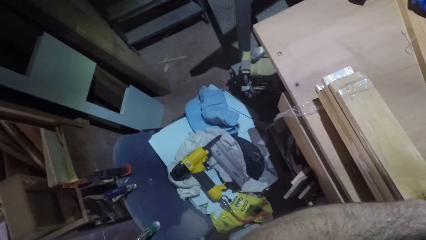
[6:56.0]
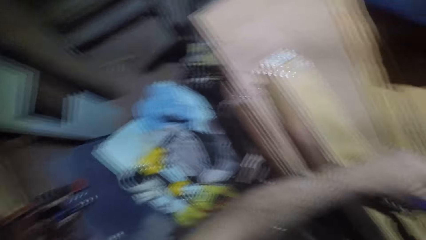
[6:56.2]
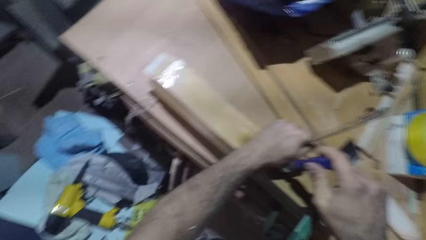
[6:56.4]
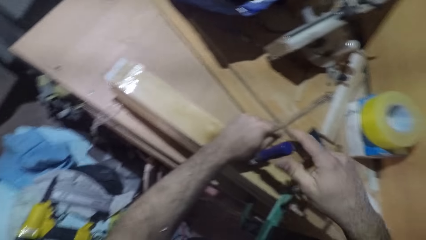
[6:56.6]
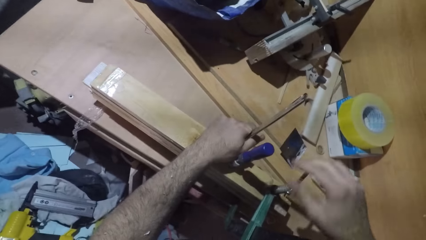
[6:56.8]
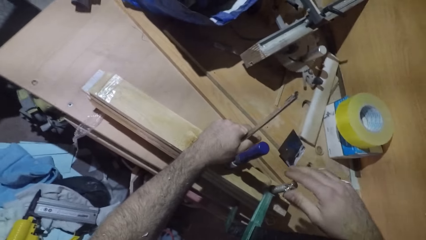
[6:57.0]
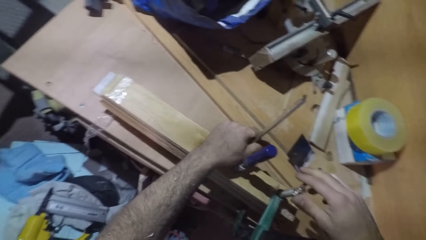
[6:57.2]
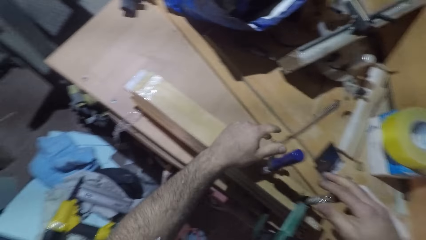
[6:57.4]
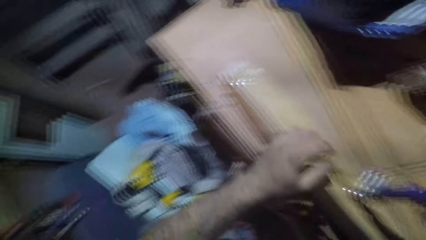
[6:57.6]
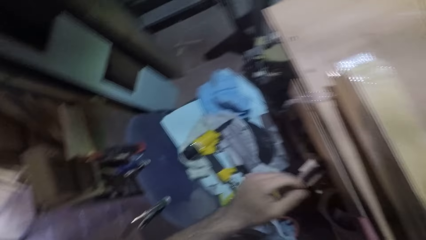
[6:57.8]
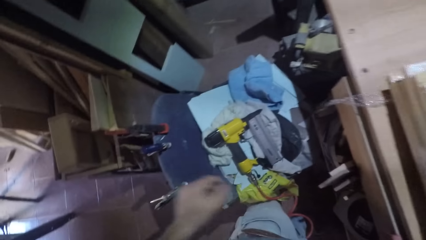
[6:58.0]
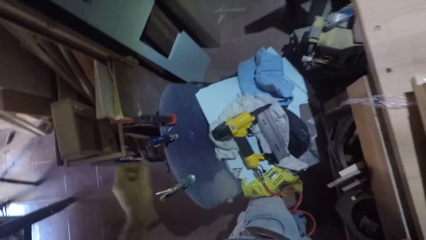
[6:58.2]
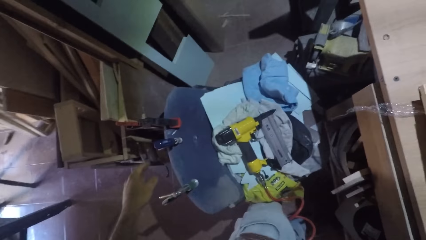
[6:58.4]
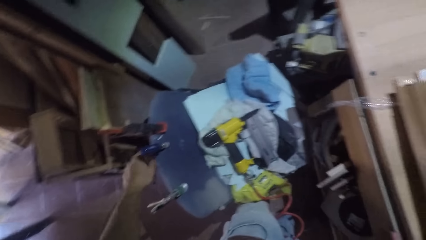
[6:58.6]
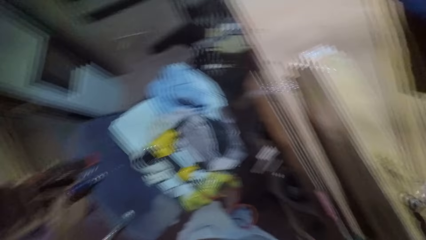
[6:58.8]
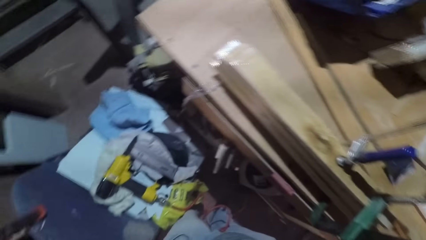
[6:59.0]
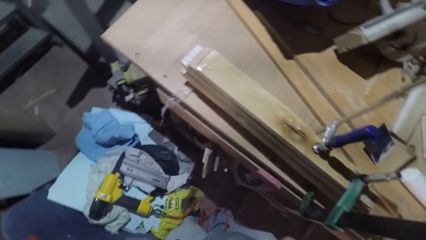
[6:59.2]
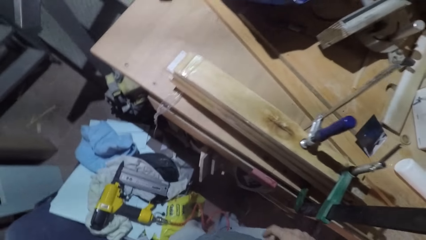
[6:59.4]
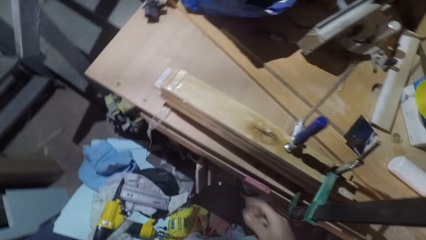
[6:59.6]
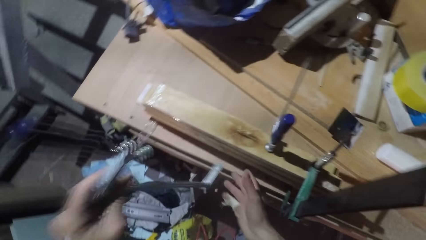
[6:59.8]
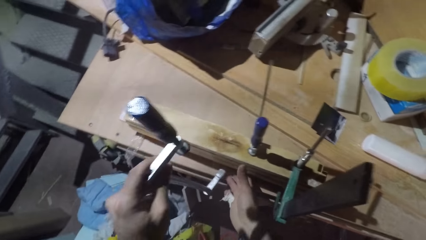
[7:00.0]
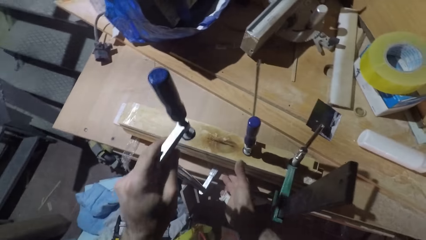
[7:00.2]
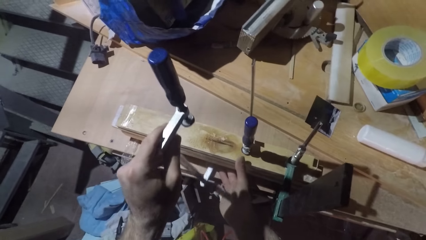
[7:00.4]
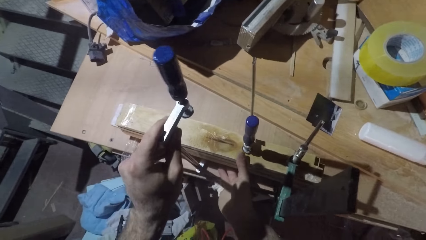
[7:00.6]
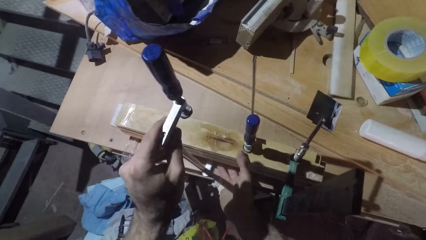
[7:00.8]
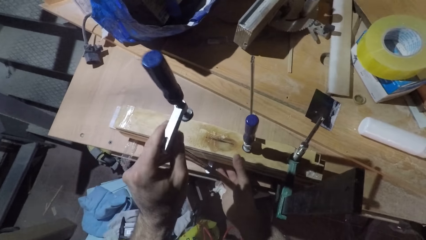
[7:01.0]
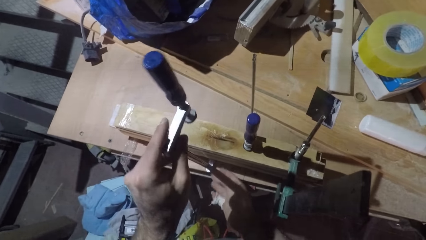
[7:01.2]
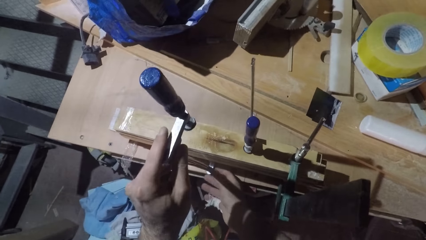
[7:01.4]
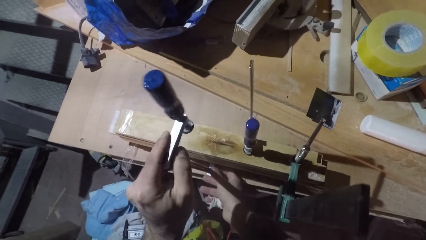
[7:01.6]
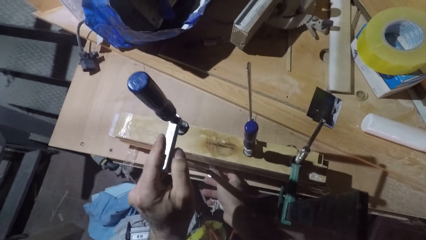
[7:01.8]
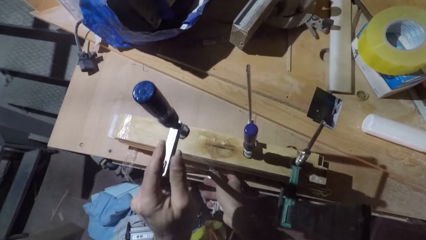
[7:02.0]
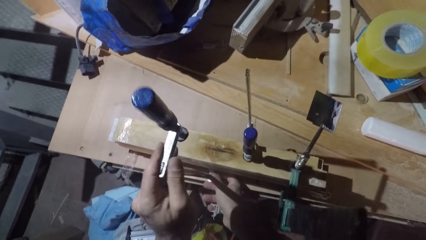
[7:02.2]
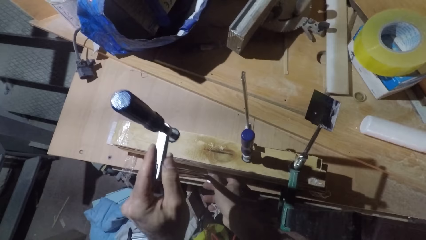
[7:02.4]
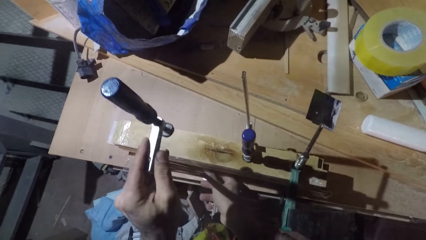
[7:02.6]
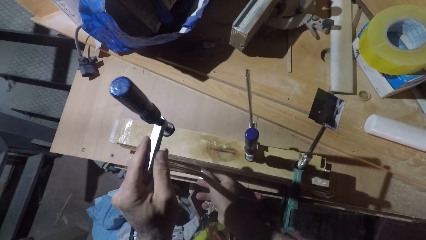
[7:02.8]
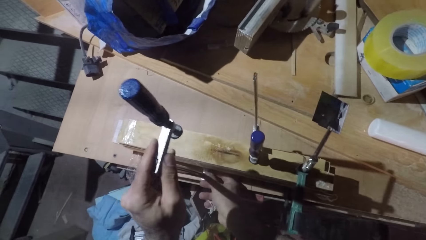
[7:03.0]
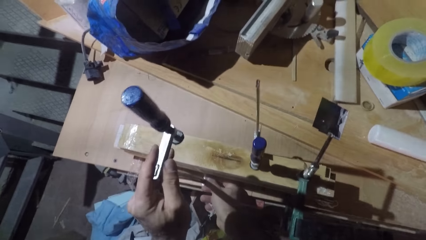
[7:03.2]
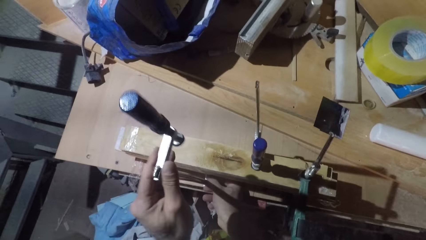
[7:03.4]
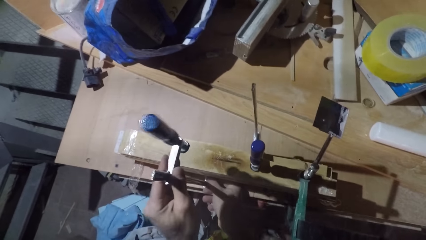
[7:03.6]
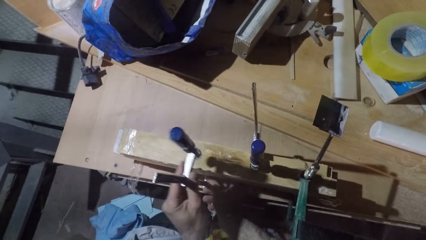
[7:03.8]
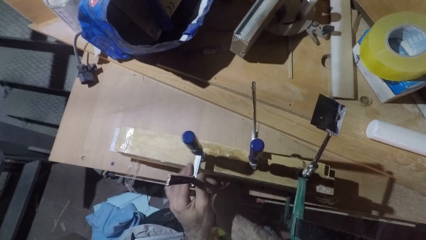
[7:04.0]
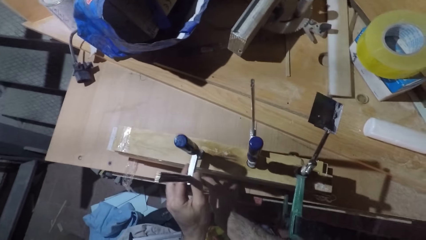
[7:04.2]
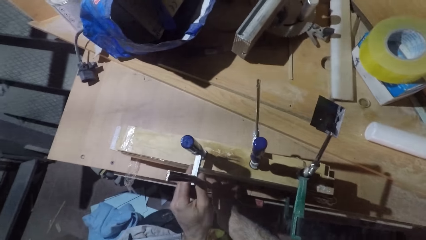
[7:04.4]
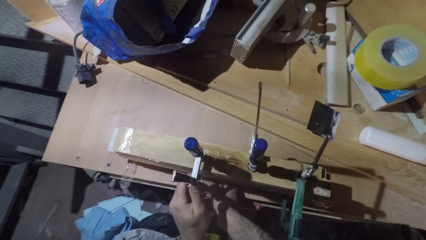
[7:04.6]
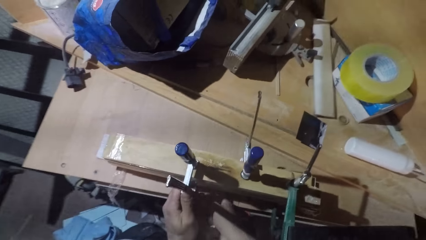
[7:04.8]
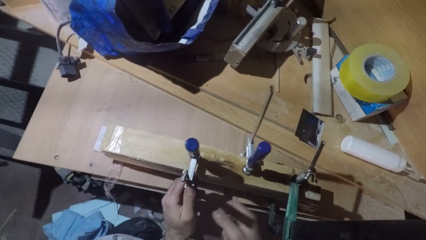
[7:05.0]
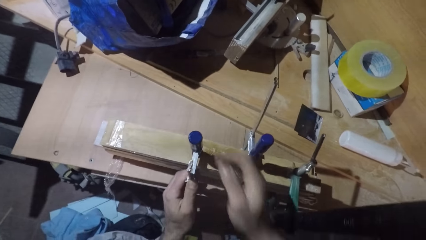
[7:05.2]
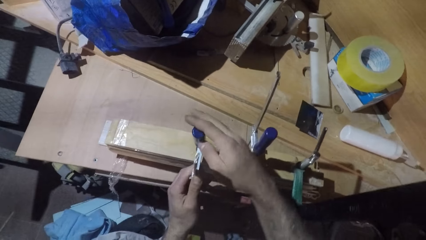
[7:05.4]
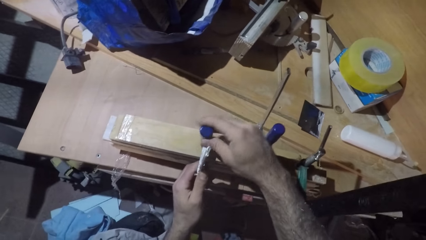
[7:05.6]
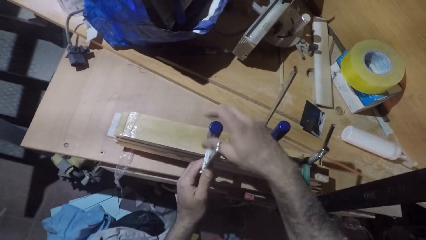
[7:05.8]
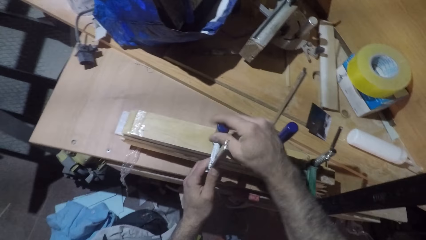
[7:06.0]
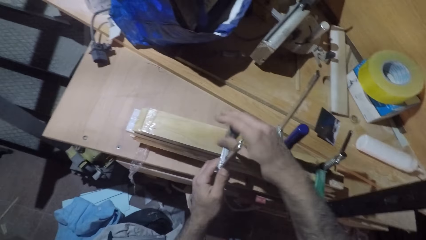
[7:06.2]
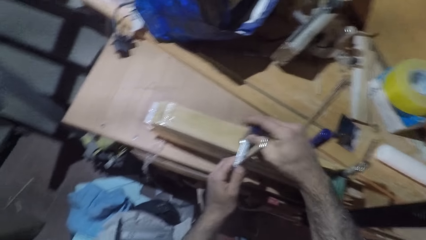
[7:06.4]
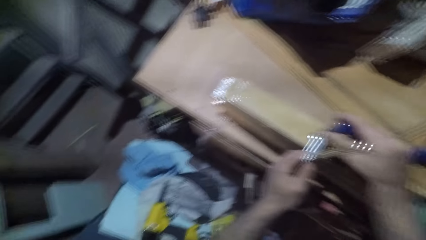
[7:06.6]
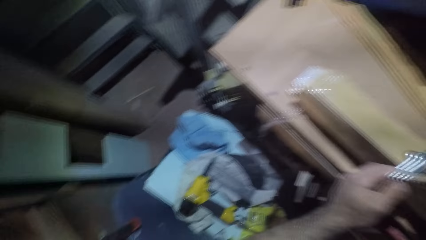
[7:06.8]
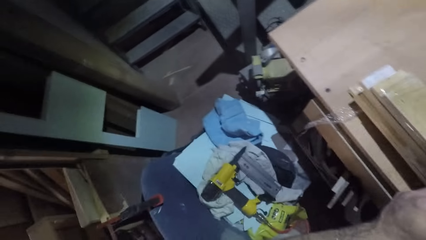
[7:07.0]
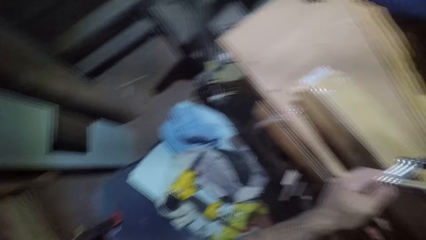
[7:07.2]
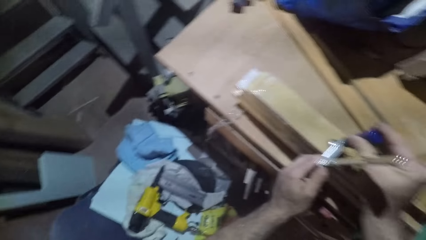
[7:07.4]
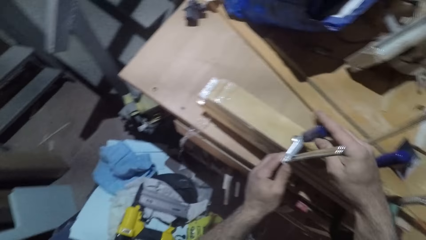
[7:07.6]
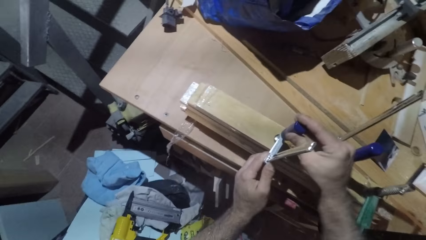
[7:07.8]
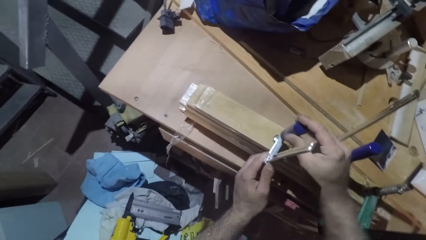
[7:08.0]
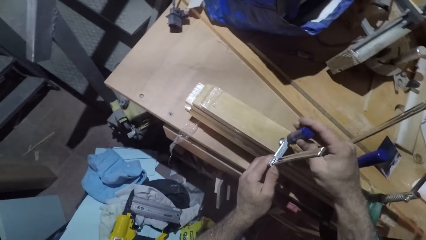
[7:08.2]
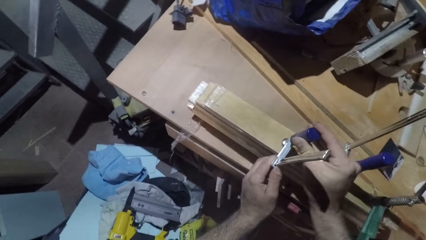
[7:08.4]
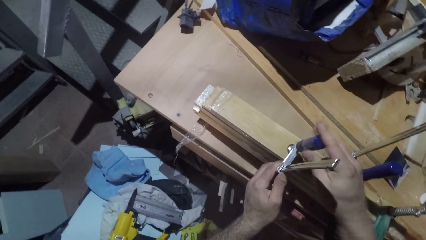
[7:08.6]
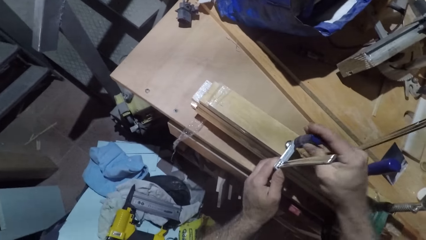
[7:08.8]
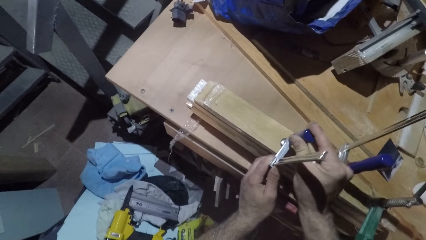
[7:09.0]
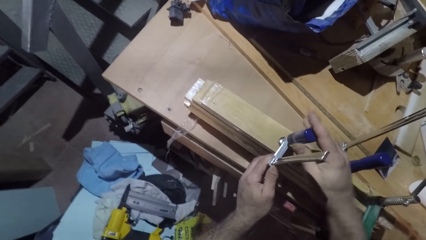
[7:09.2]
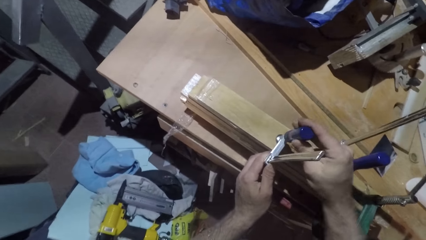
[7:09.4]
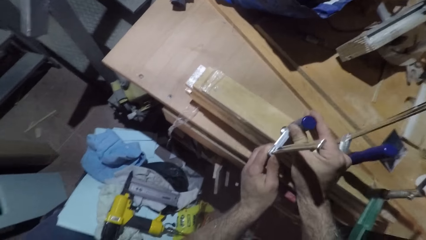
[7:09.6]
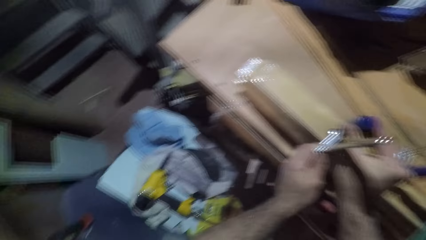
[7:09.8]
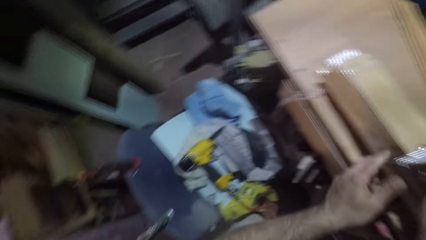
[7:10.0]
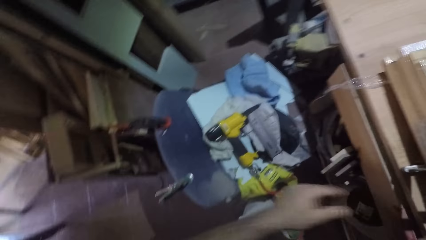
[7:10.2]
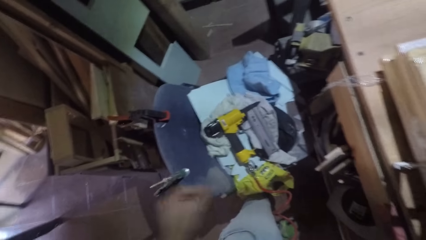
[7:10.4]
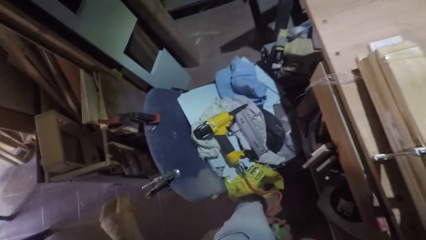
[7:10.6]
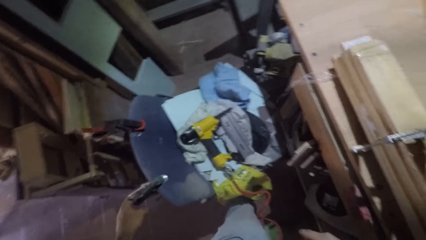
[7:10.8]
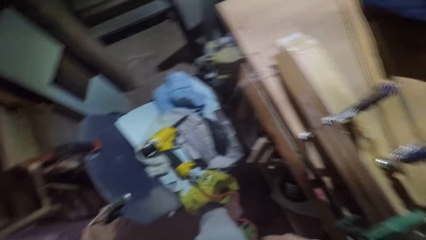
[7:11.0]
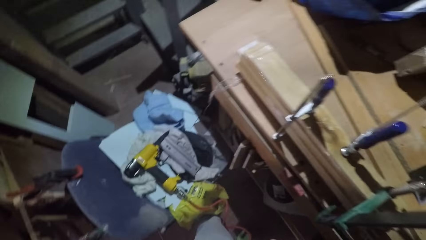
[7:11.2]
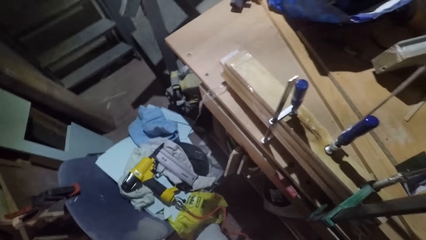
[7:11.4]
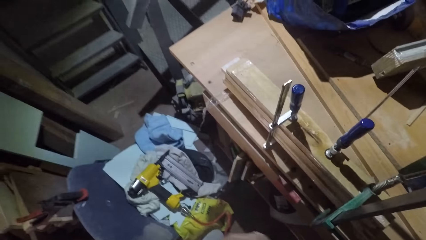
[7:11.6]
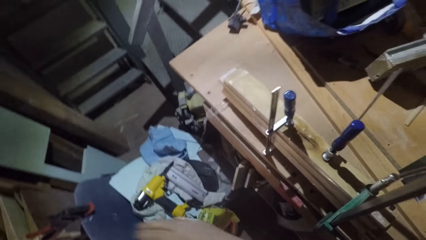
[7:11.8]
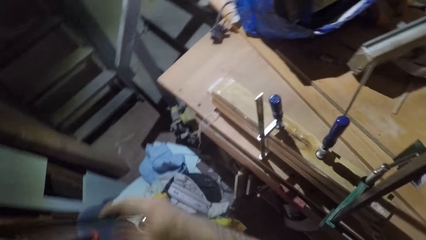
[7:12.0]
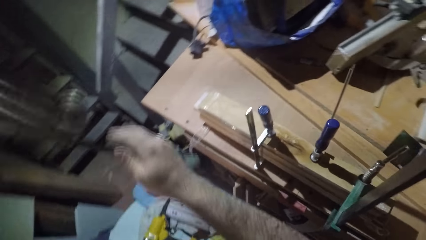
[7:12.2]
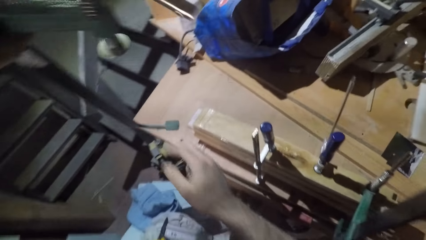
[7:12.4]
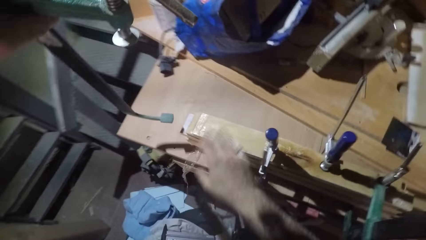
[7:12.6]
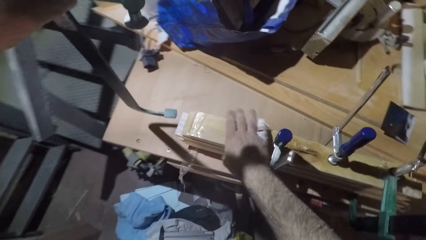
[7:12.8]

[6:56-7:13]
The camera wearer picks the clamp or driller. They put the clamp on the wood. They tighten the driller on the wood. They pick the clamp.
